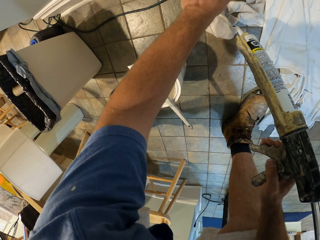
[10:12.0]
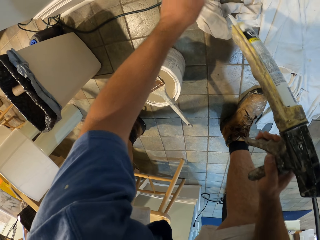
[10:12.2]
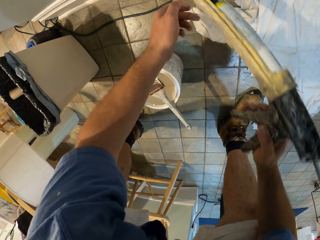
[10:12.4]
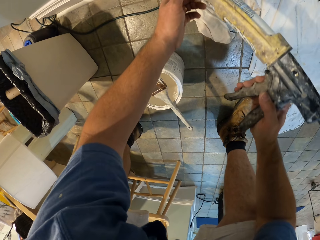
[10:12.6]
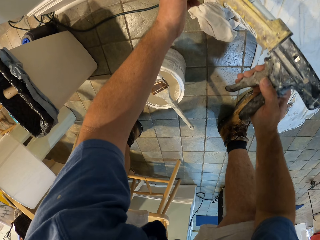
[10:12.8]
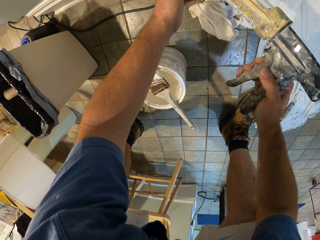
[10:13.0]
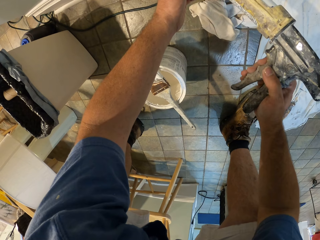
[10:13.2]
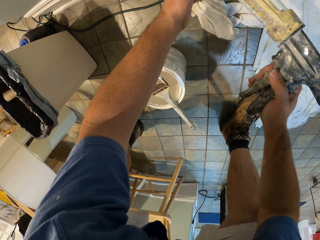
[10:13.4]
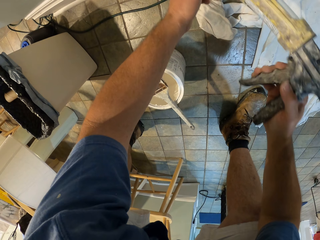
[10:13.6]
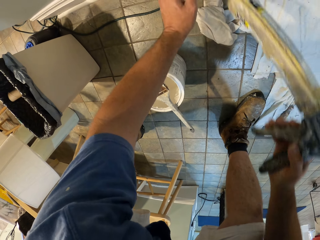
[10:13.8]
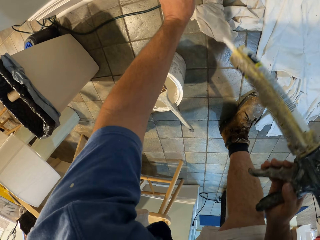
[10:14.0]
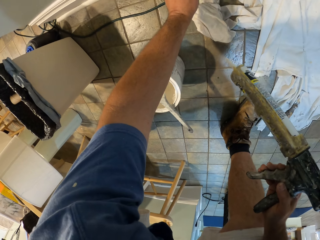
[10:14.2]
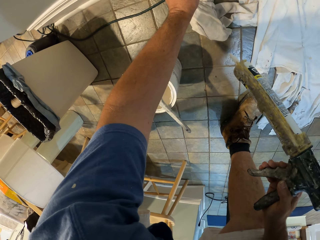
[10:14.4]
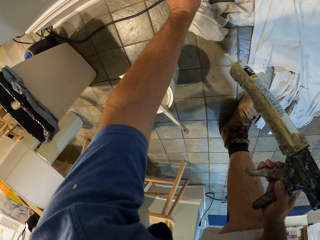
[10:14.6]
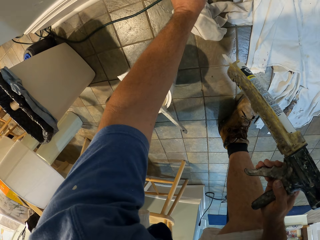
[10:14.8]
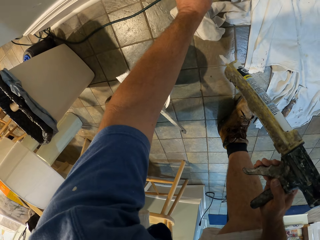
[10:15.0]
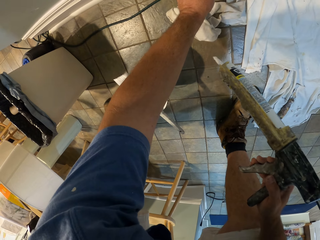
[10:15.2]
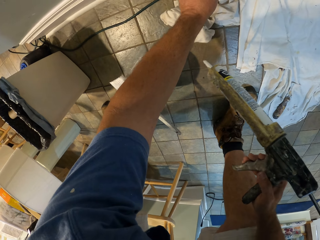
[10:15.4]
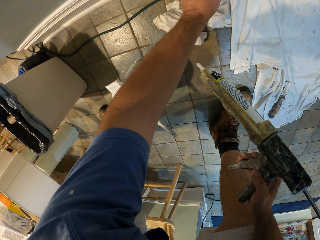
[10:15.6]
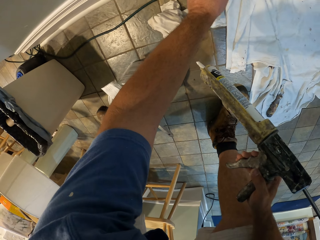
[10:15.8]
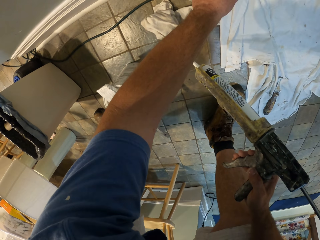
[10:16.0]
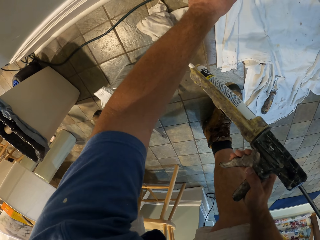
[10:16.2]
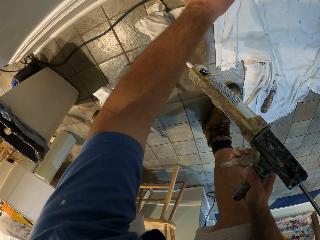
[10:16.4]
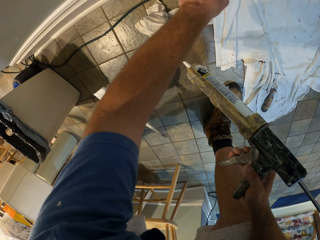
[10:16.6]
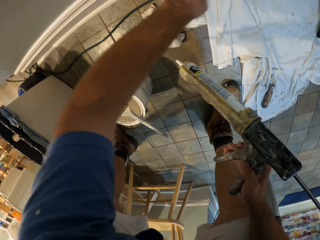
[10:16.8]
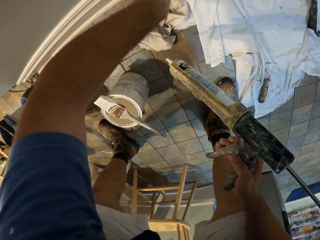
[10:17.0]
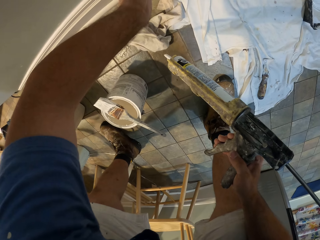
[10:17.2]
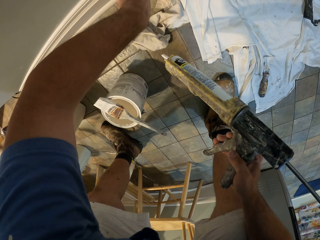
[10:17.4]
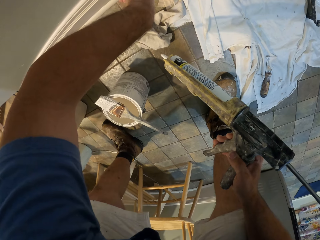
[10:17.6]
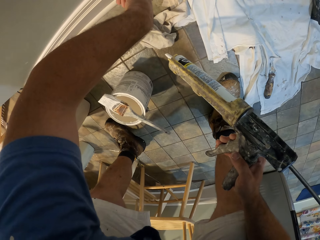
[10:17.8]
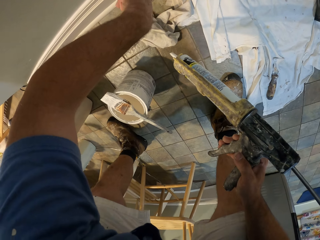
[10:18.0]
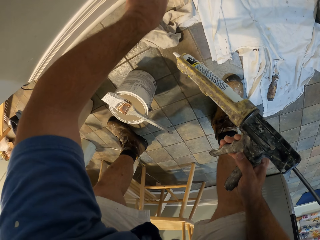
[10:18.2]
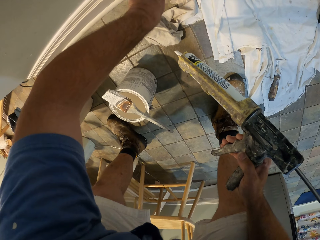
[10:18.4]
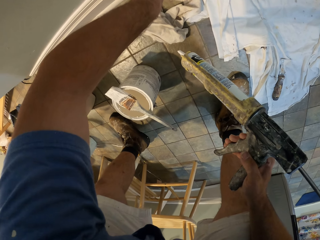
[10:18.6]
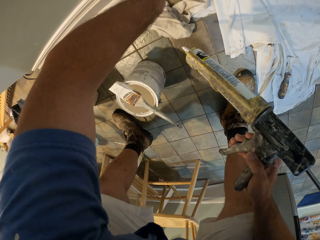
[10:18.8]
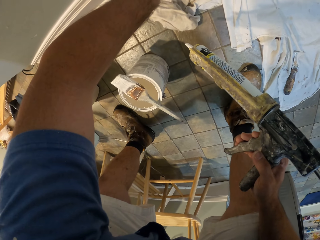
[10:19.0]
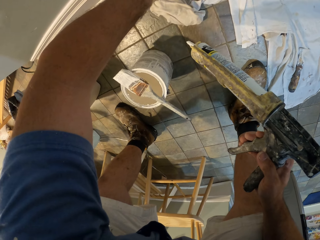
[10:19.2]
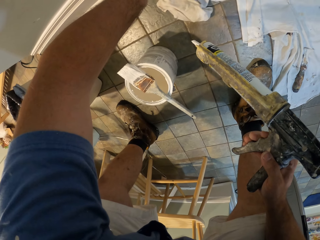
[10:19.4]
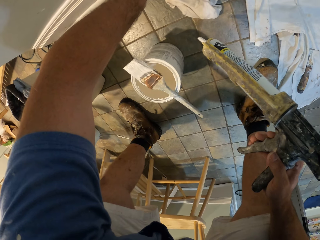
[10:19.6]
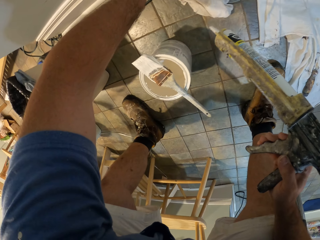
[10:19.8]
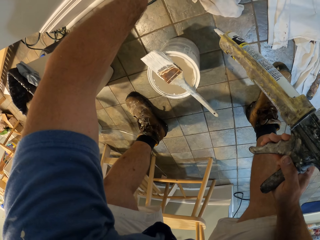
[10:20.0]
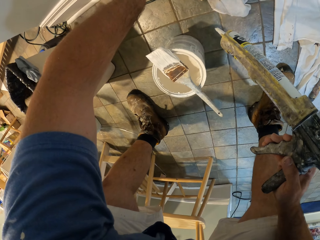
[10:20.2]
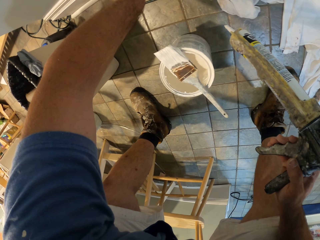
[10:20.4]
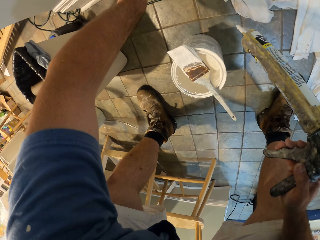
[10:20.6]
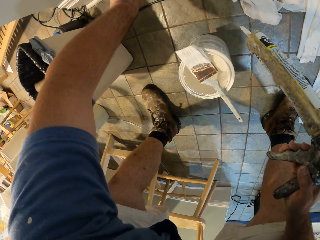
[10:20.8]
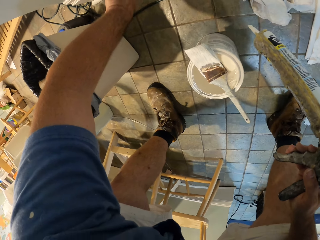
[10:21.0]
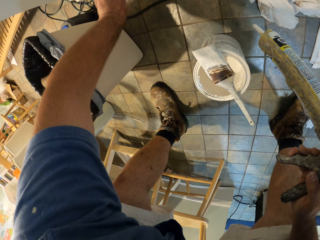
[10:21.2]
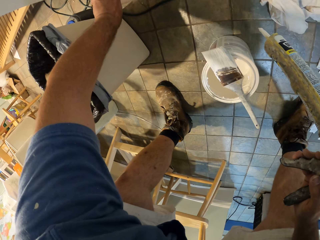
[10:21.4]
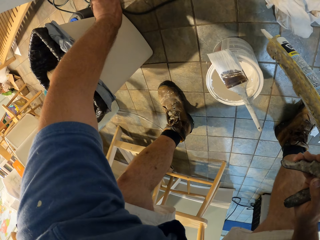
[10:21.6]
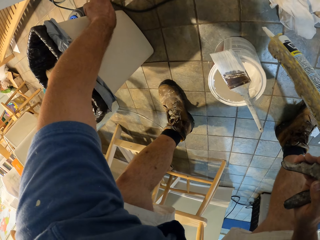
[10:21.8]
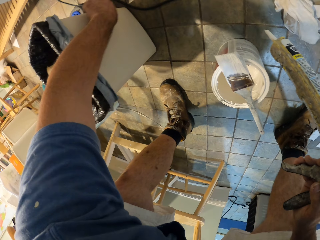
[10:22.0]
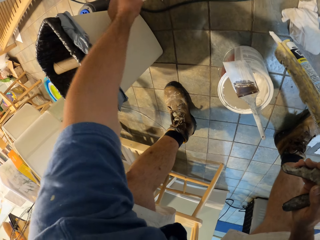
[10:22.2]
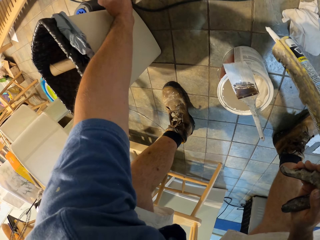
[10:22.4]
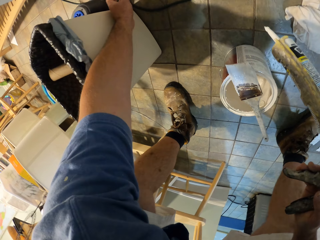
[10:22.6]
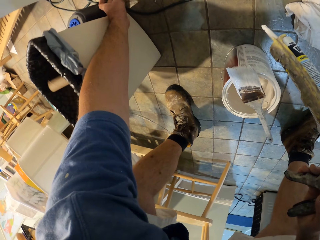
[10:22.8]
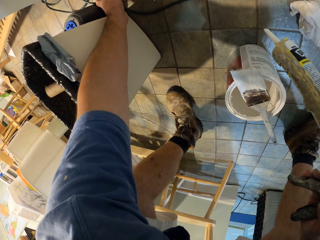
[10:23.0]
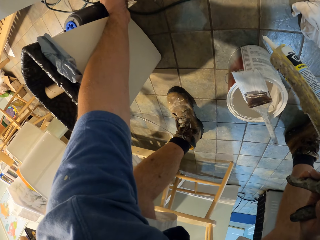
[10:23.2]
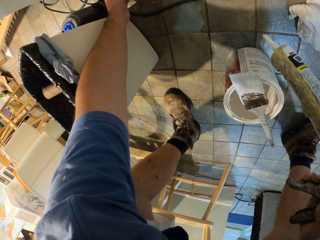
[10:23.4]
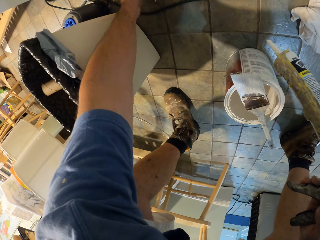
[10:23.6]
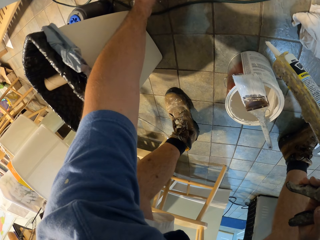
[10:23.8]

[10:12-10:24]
The camera wearer puts paint on the edge of the wall trim with the paint gun. He aligns the paint on the wall trim with his left finger.

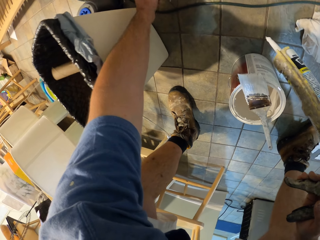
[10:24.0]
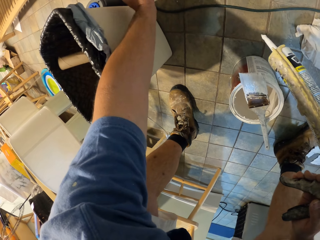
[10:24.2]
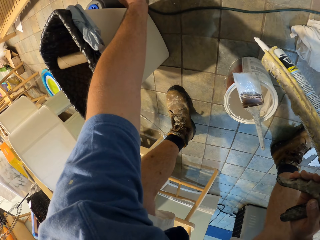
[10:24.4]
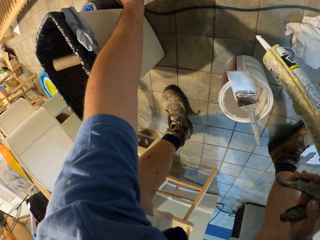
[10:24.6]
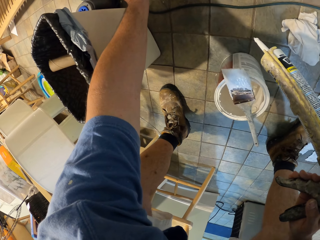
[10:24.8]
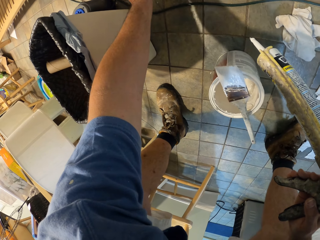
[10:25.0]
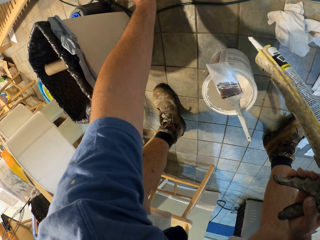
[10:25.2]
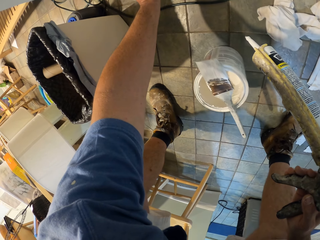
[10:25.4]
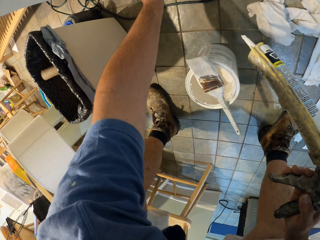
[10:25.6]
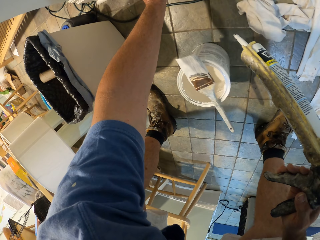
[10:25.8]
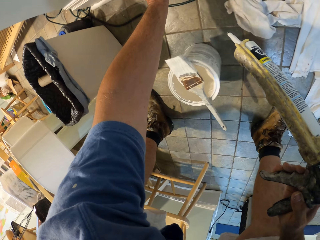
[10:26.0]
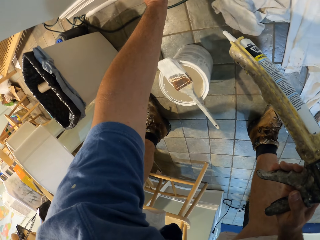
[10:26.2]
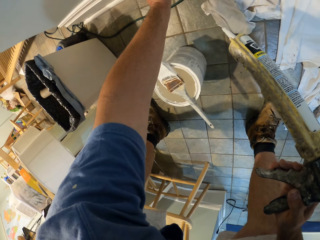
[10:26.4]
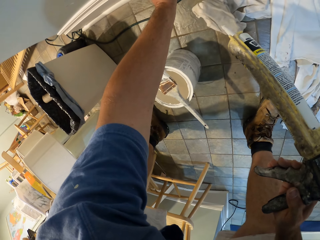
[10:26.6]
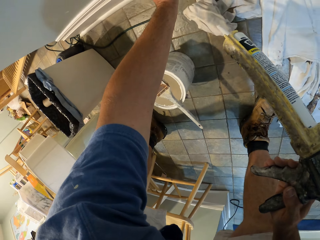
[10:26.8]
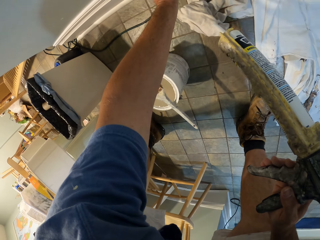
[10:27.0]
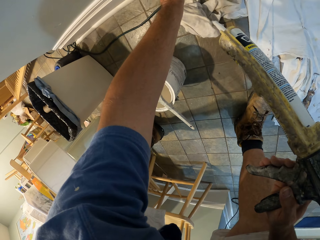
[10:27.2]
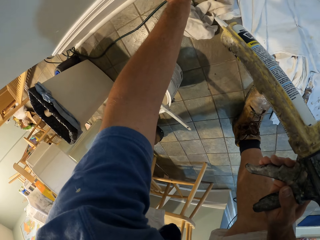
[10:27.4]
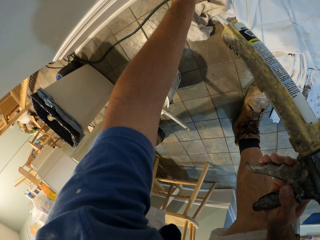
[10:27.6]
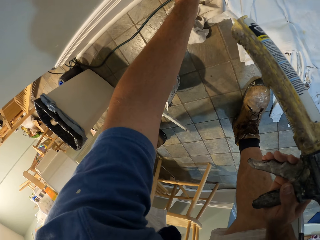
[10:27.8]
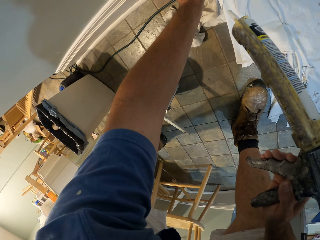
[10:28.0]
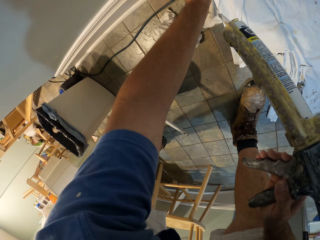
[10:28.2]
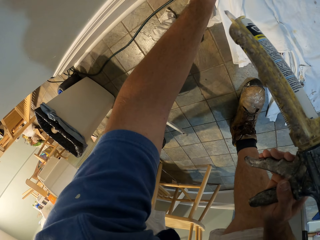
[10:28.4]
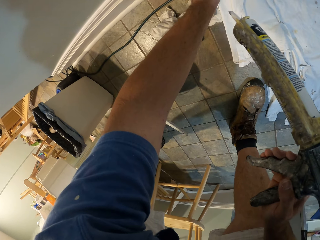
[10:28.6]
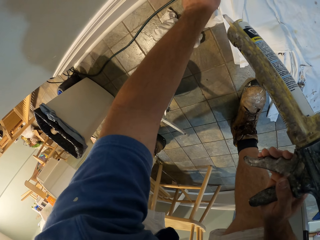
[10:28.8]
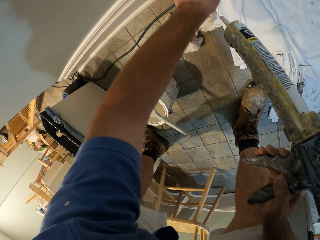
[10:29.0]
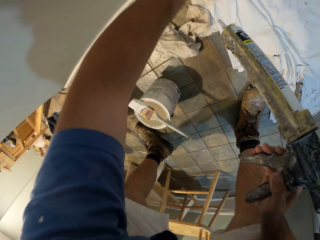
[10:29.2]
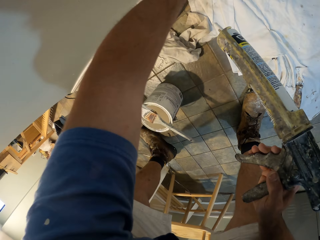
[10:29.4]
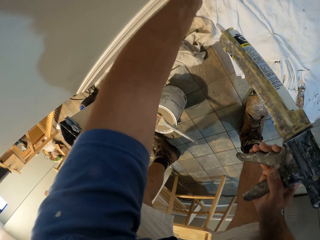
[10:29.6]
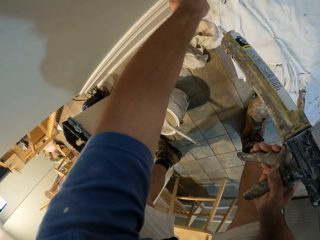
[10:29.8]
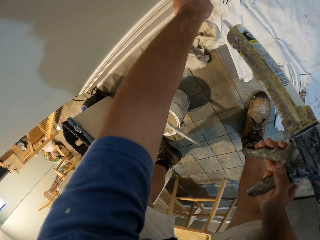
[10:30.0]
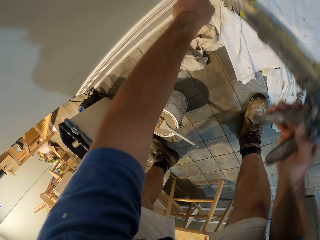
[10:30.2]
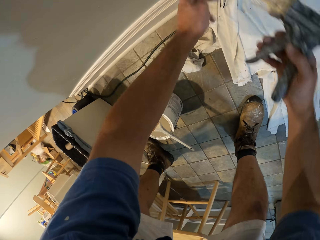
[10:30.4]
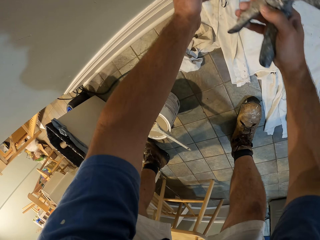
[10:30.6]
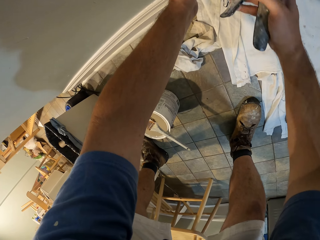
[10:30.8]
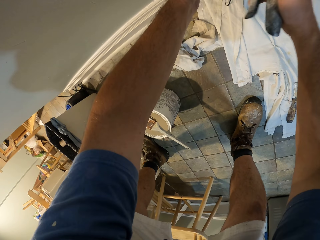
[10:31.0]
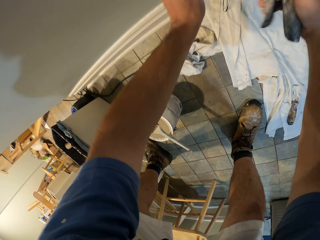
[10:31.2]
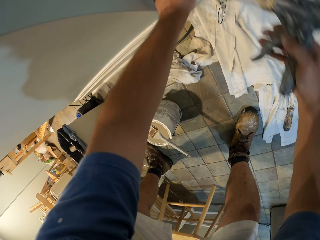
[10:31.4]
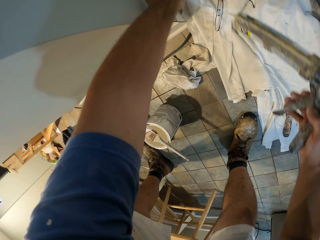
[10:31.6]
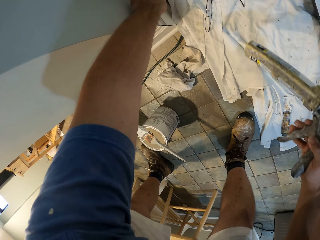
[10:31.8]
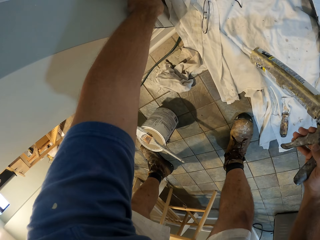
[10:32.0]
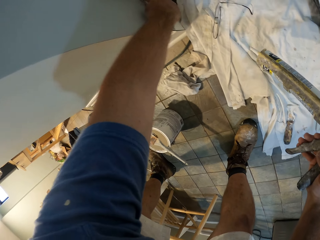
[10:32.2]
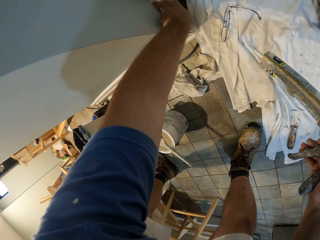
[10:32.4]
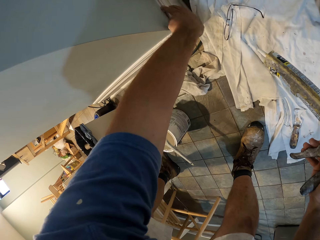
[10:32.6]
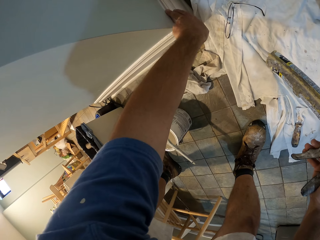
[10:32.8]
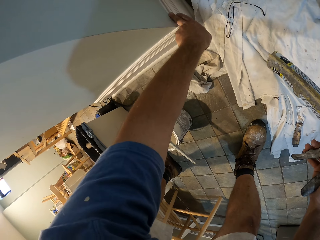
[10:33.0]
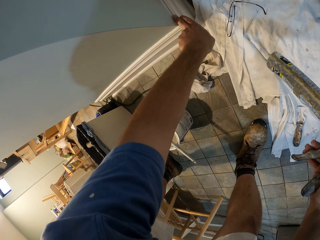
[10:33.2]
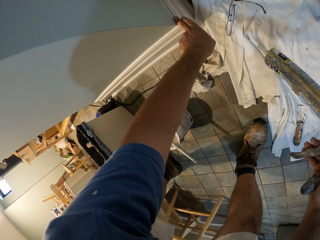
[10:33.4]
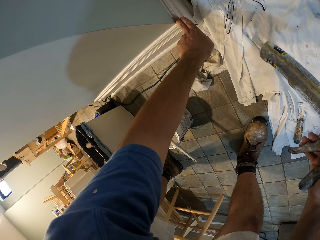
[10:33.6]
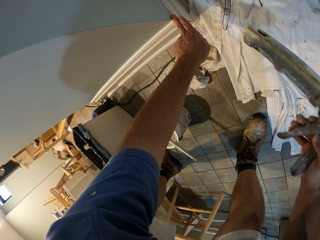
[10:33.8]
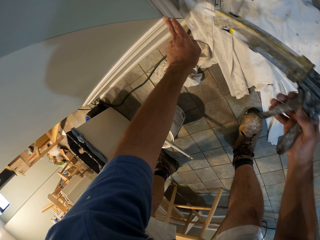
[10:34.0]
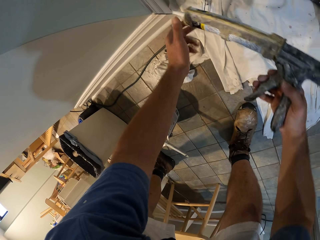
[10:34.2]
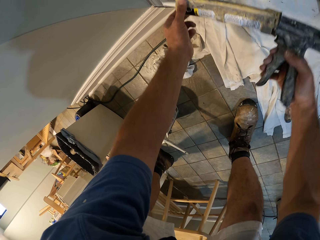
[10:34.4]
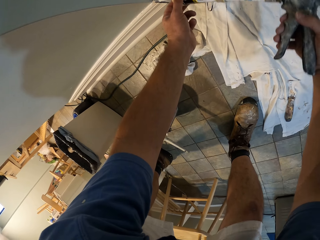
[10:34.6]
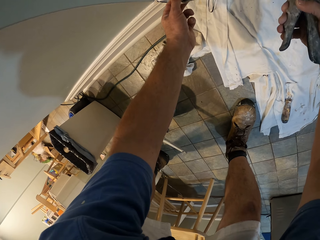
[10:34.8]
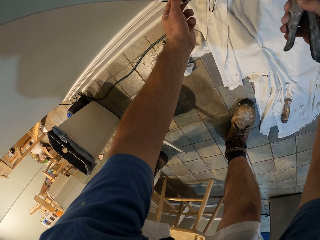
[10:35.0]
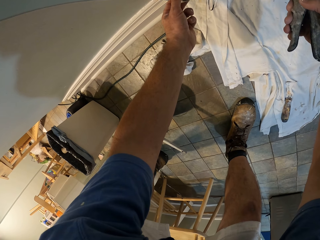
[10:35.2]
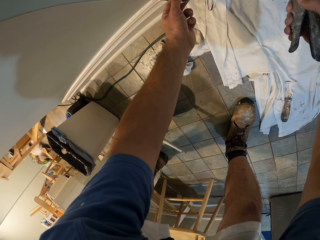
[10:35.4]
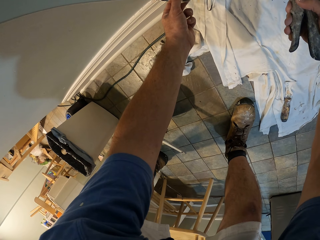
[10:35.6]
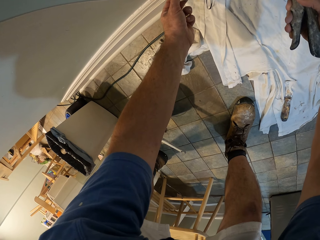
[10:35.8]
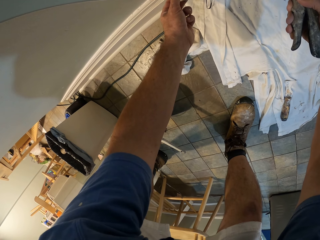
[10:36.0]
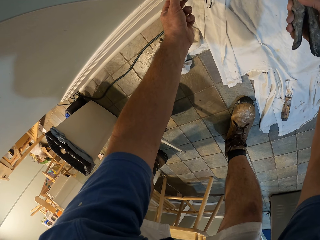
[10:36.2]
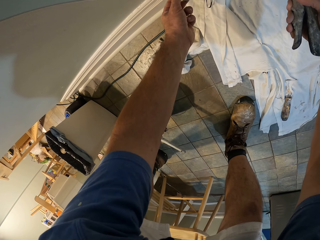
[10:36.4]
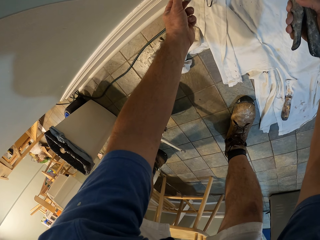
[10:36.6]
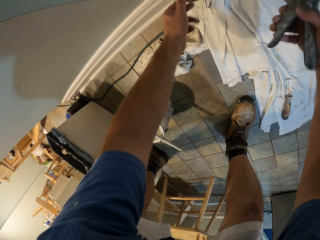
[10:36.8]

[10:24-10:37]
The camera wearer puts paint on the edge of the wall trim with the paint gun. He aligns the paint on the wall trim with his left finger. He puts paint on the edge of the wall trim with the paint gun.
